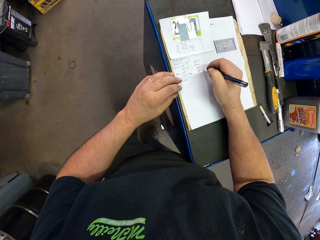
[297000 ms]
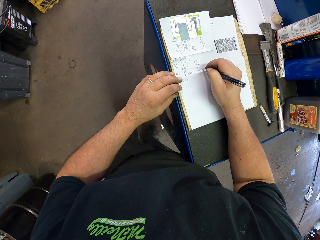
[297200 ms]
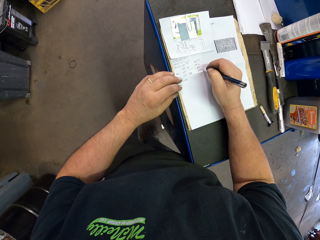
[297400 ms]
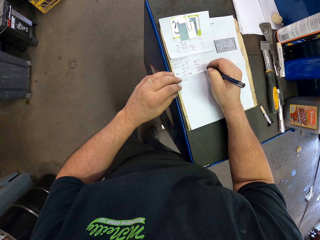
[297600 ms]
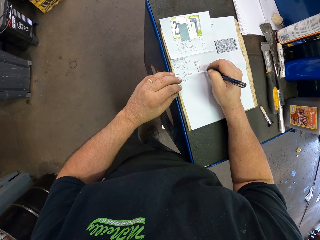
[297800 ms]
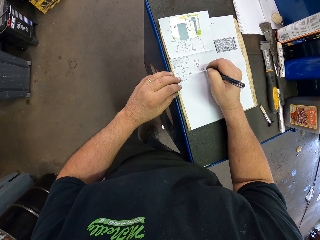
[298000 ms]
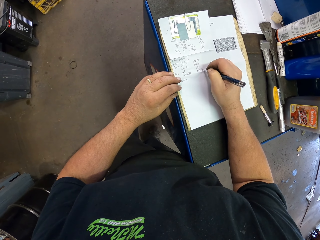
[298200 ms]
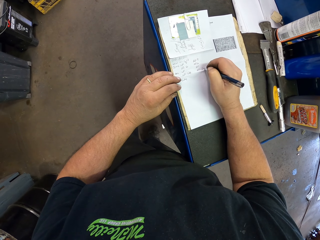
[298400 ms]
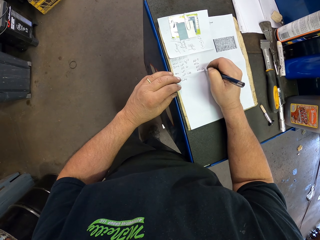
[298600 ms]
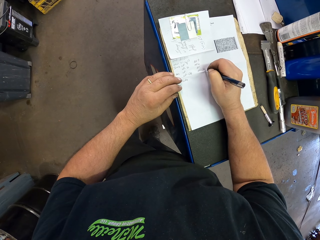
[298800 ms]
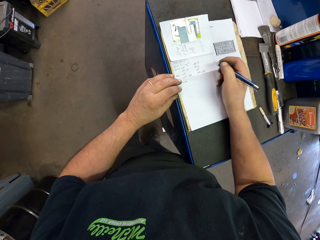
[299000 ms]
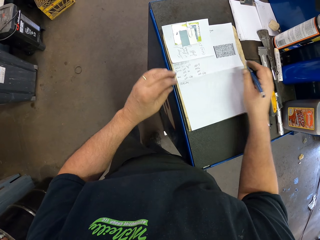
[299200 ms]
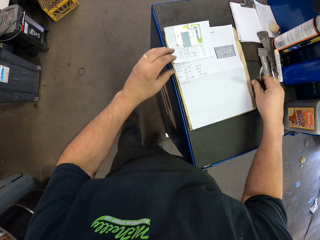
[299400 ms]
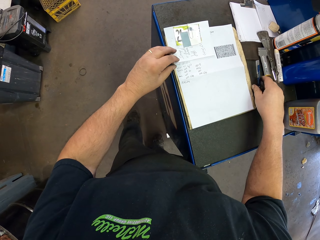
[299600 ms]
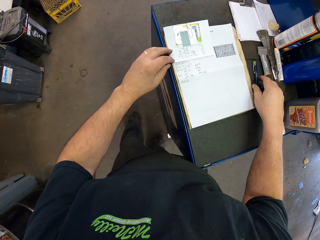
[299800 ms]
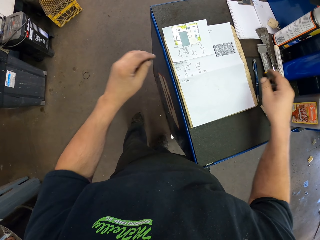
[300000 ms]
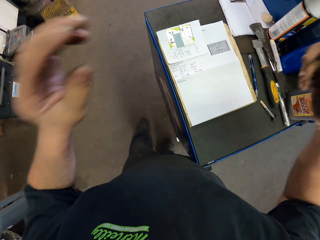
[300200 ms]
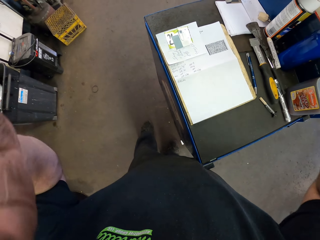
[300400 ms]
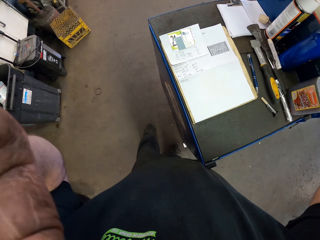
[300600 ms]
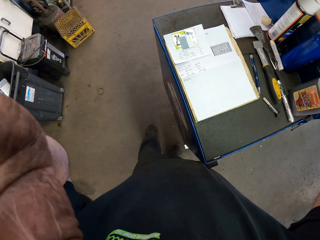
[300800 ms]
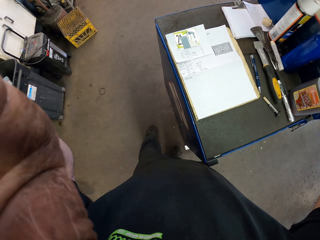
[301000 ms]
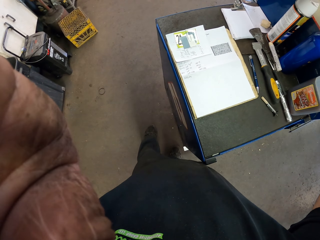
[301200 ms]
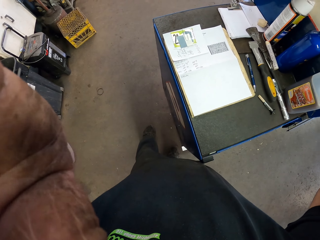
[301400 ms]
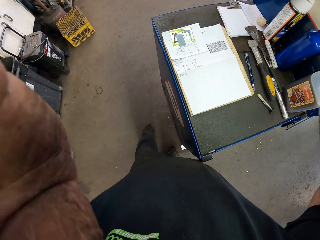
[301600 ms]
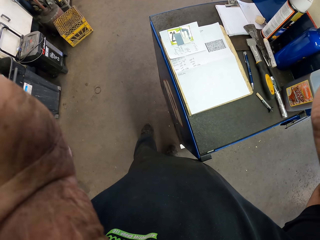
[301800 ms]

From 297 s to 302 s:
The camera wearer puts the pen down on the tool cabinet. He adjusts the camera. He touches his head.
